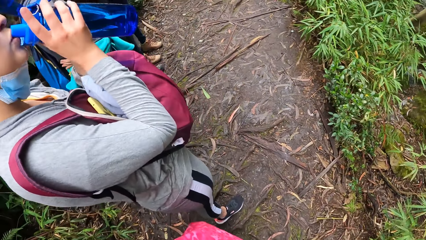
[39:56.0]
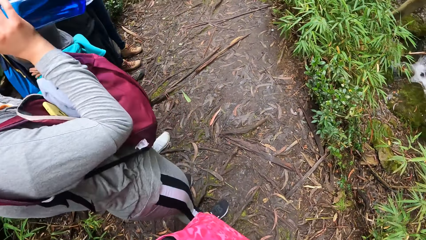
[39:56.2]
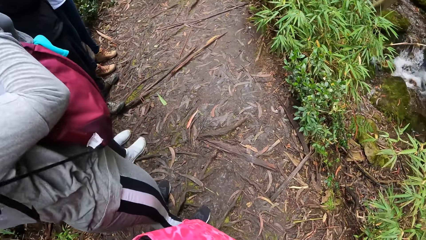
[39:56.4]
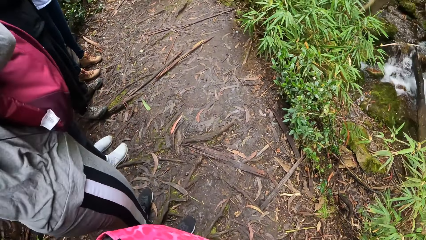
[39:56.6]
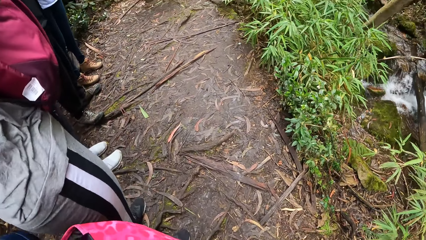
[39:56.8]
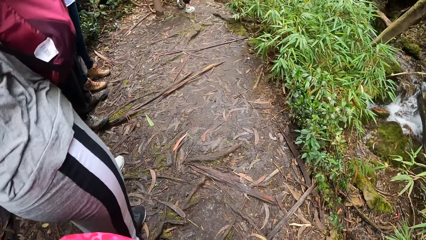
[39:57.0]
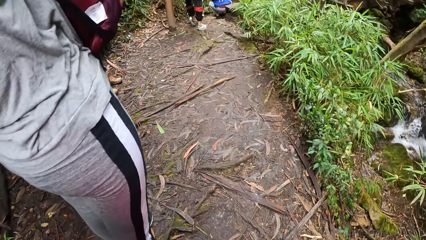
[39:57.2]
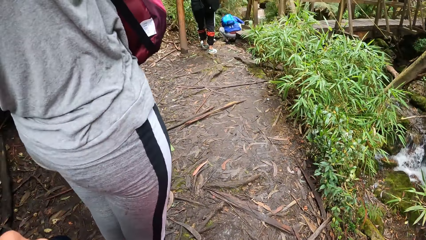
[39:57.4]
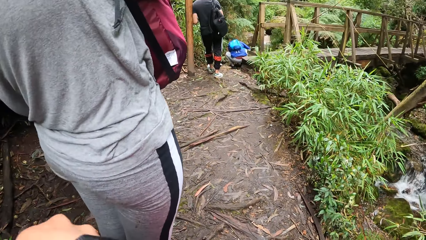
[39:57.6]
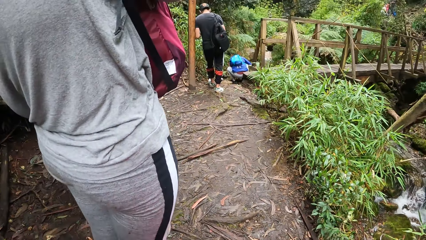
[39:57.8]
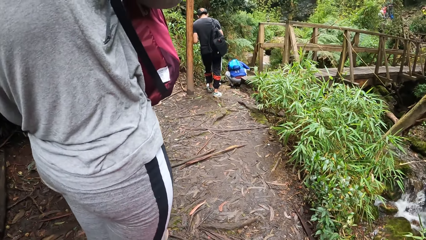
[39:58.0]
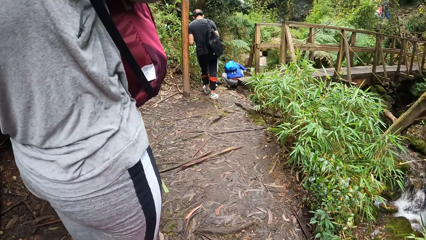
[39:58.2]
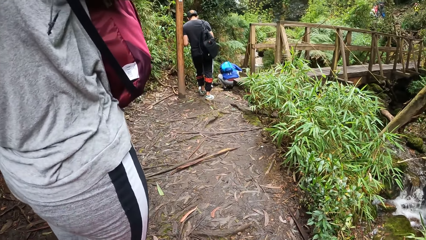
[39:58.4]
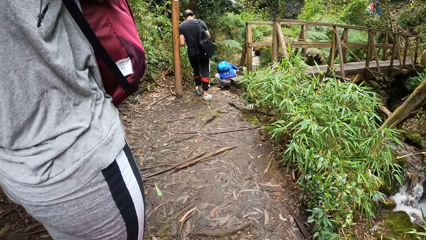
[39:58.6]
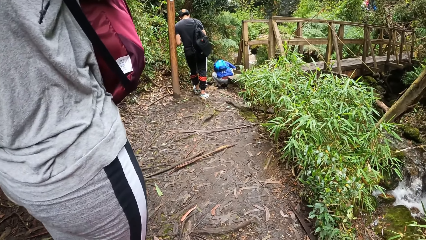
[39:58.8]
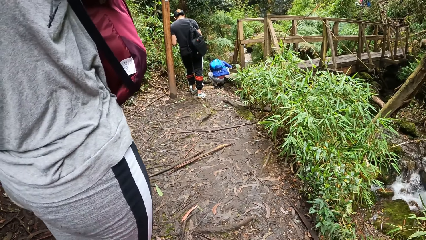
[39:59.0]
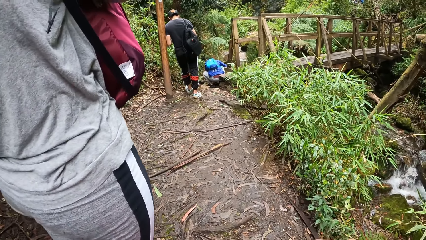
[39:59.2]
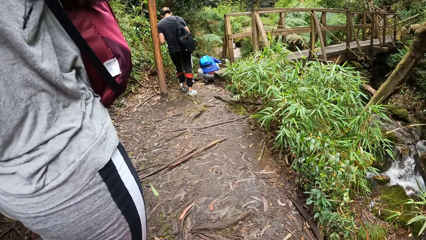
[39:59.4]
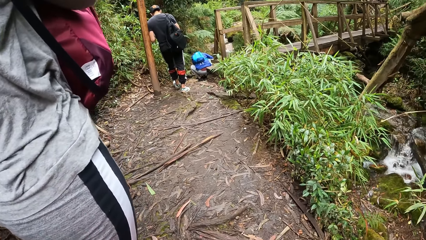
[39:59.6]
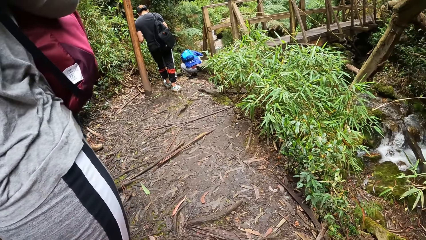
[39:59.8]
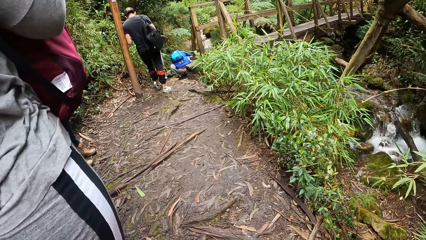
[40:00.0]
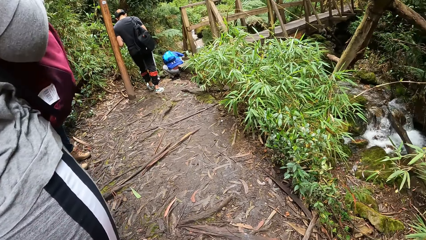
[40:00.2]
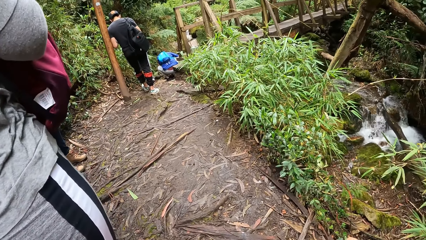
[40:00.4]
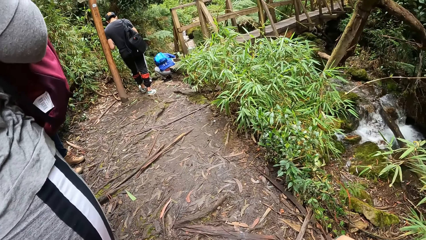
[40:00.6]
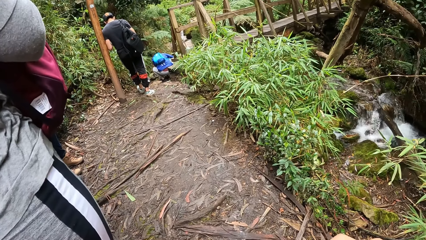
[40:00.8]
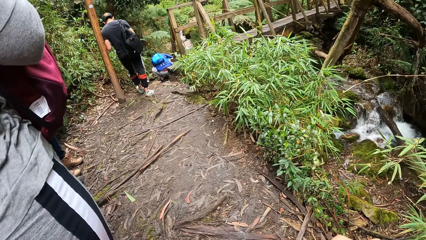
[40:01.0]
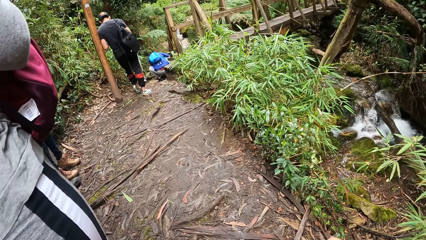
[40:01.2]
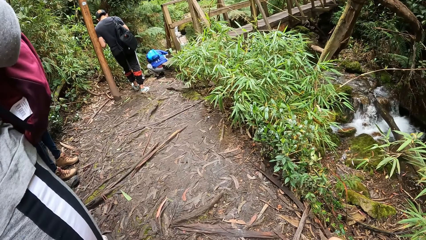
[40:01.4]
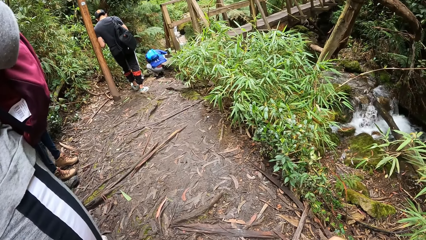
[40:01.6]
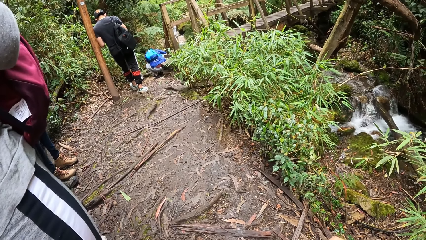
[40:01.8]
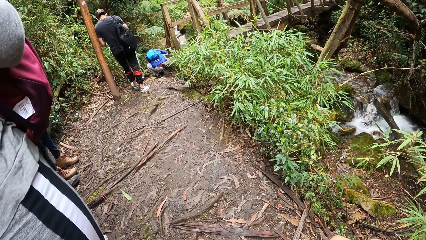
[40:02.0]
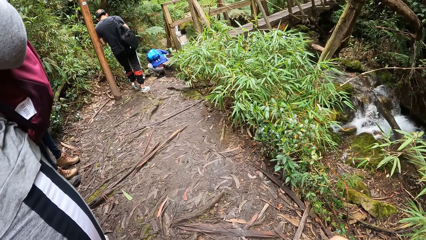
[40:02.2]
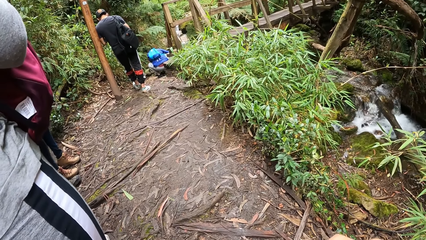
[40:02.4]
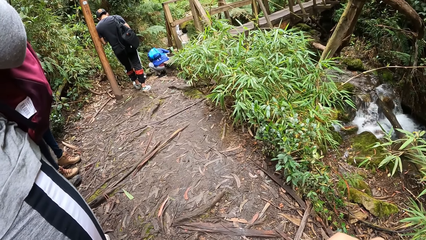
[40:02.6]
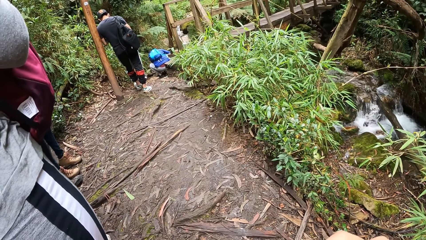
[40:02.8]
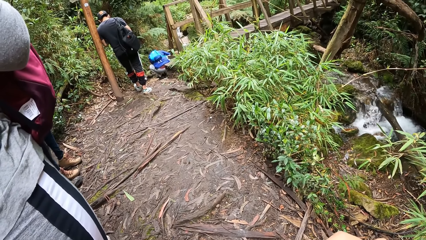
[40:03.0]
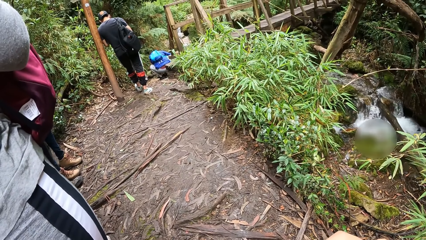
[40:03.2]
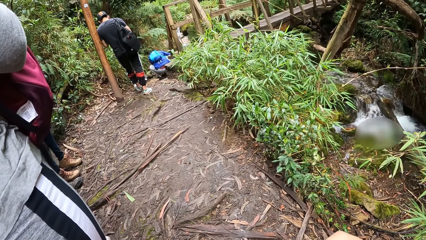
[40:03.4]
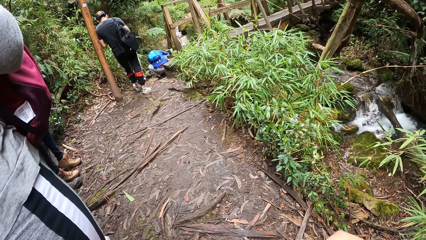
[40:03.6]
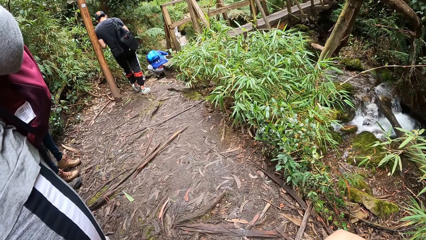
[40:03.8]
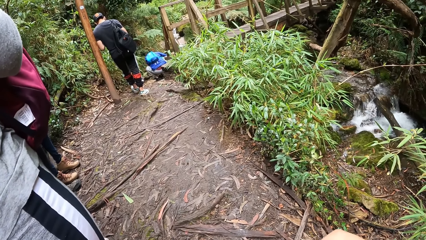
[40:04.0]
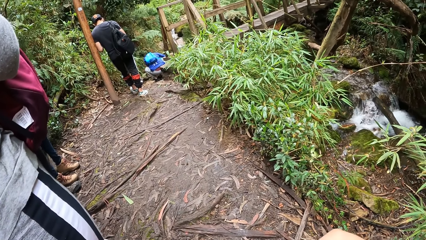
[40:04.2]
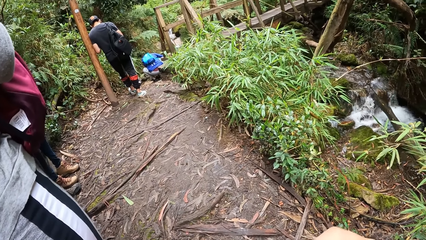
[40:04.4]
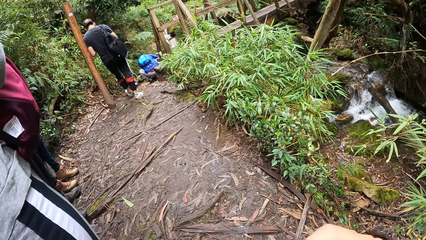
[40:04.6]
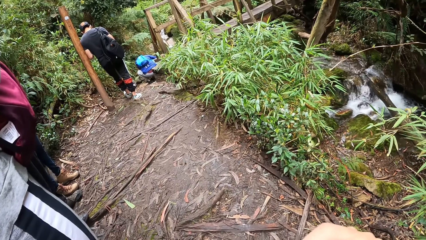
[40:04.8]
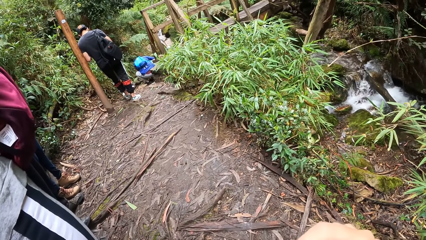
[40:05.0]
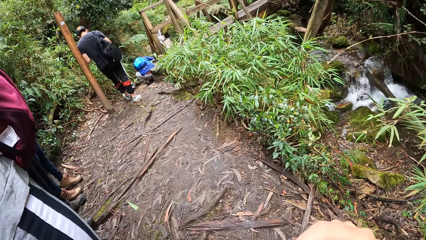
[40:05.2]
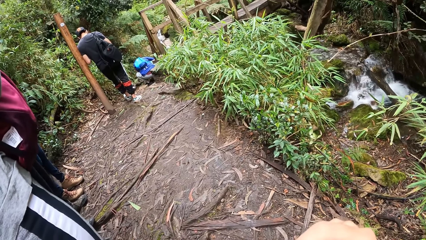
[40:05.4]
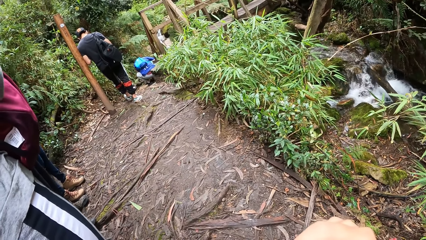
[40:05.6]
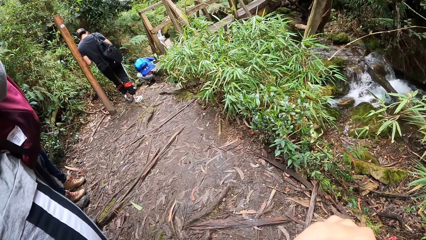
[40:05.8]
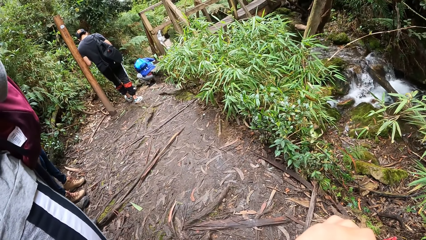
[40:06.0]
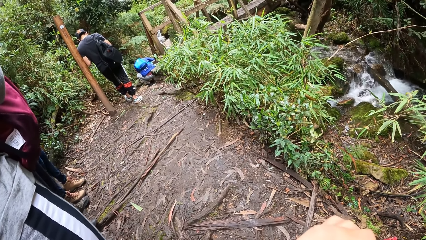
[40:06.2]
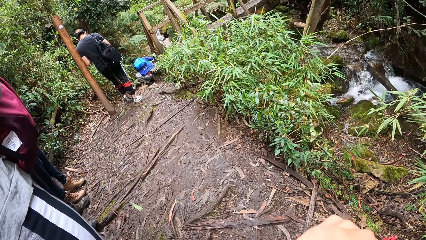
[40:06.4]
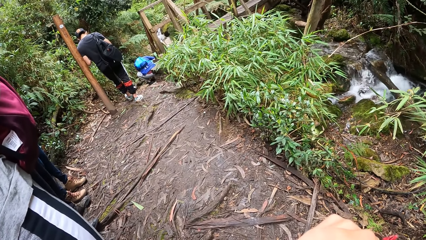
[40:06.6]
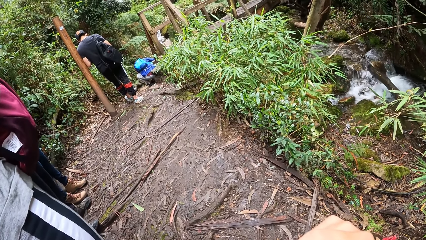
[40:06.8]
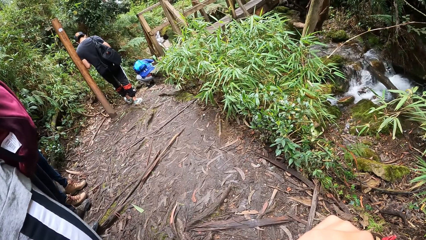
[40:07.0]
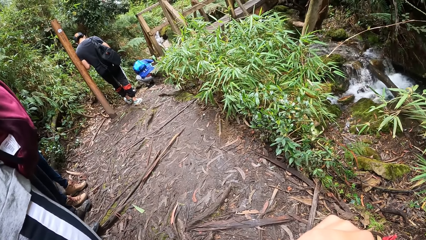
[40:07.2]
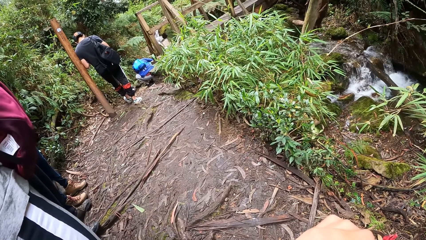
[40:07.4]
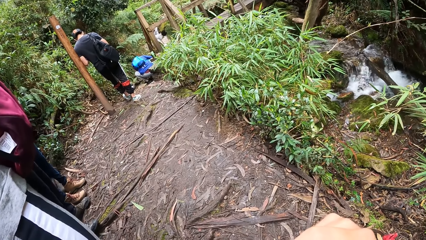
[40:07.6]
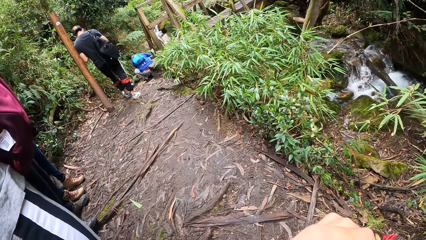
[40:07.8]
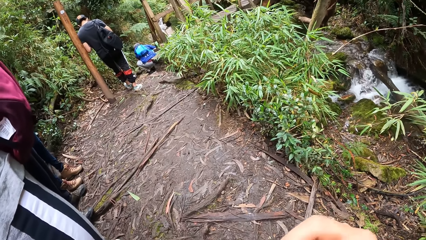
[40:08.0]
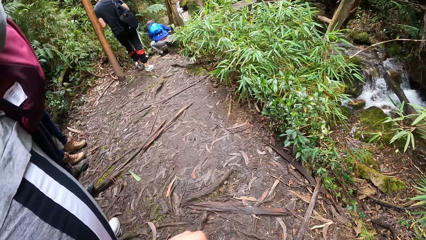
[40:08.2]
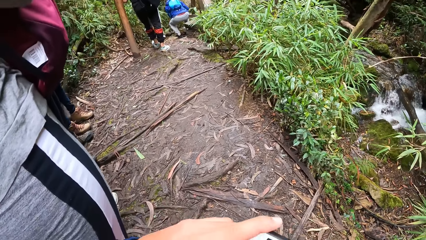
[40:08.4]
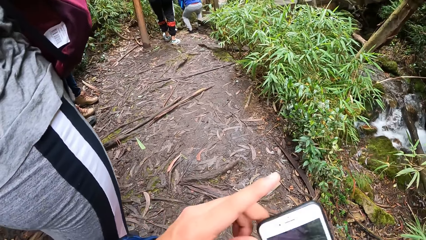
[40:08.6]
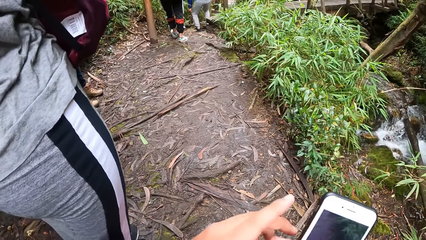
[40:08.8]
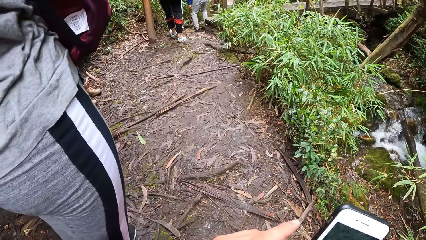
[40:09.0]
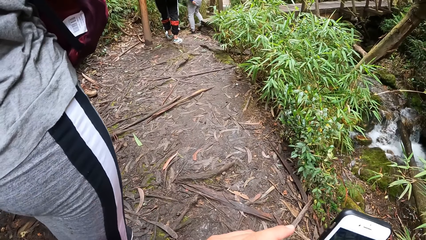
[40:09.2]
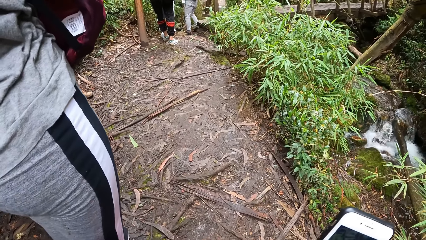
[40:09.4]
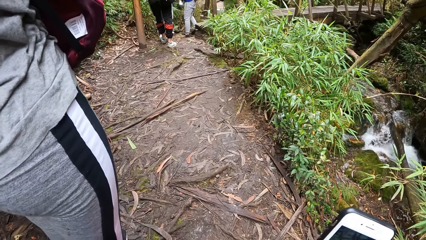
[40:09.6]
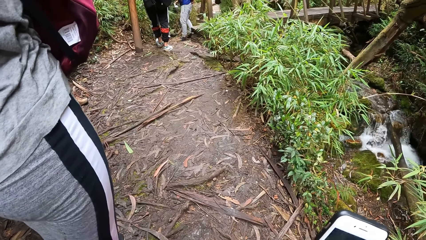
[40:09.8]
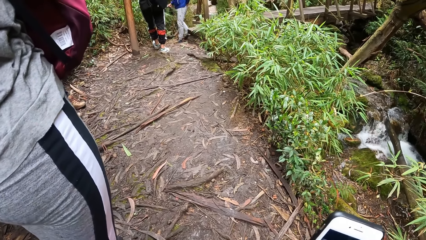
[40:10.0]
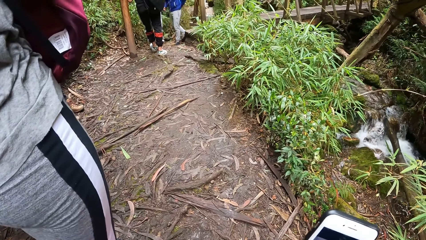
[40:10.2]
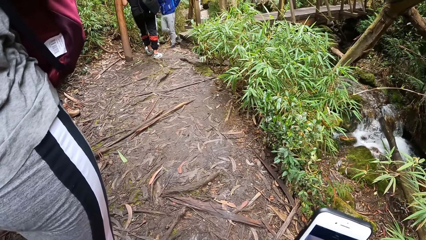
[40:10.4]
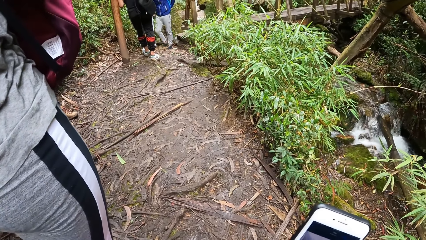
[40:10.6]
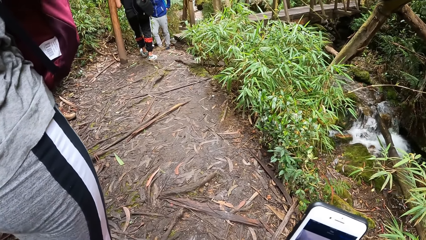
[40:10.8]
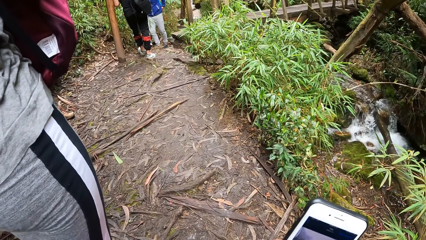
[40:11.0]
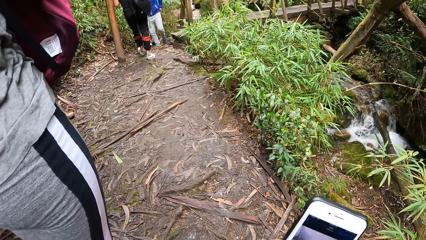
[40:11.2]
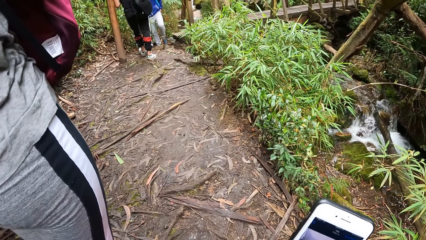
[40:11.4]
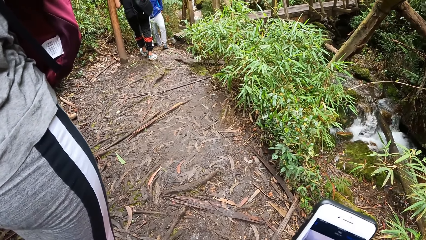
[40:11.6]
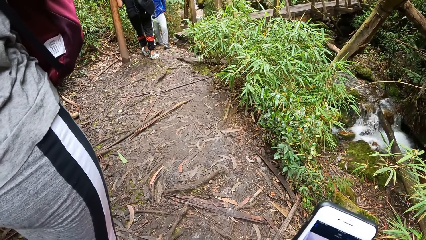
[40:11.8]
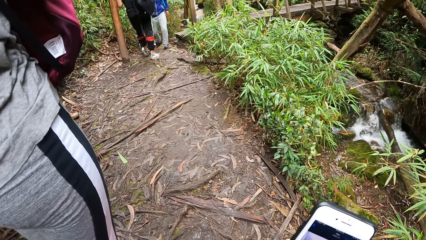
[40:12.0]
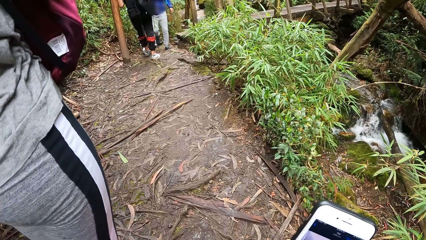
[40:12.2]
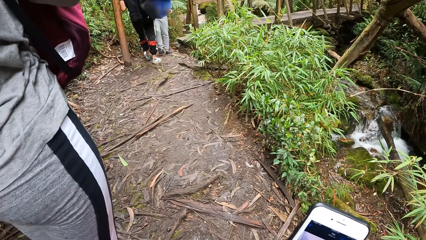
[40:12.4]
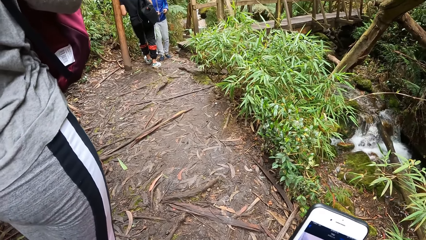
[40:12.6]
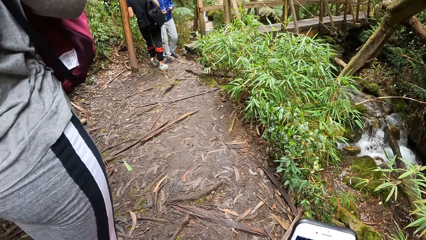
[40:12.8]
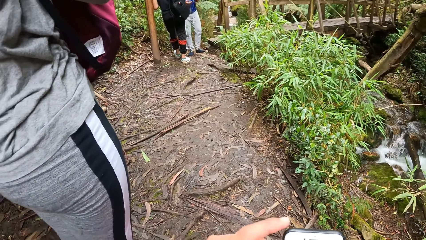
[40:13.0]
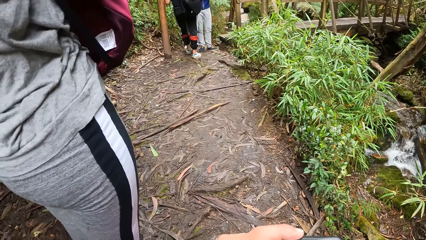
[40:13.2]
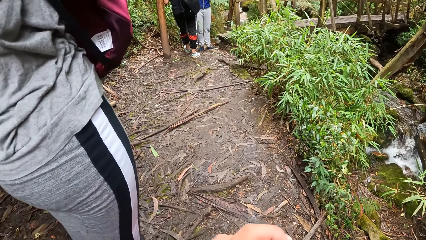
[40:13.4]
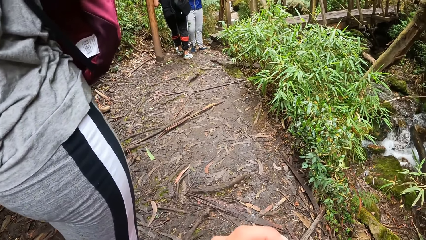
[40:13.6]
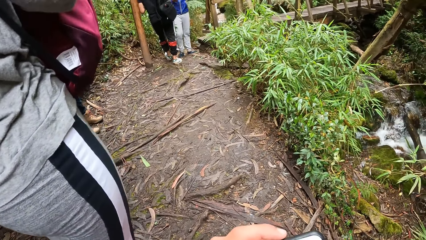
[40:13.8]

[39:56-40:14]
A woman drinks water. The camera wearer looks around the forest. They look at the stream. They take out her phone and use the phone.
